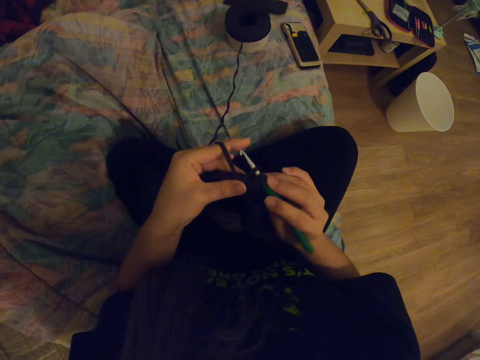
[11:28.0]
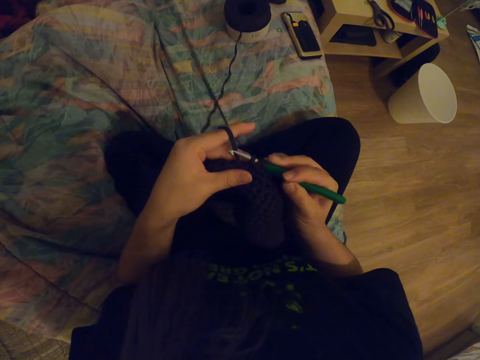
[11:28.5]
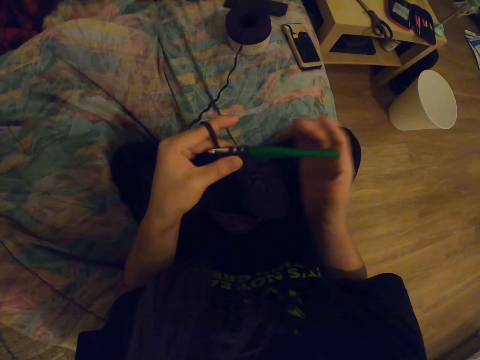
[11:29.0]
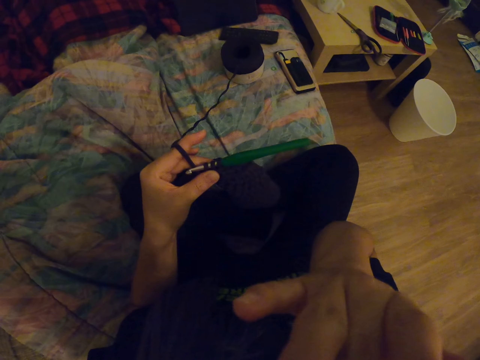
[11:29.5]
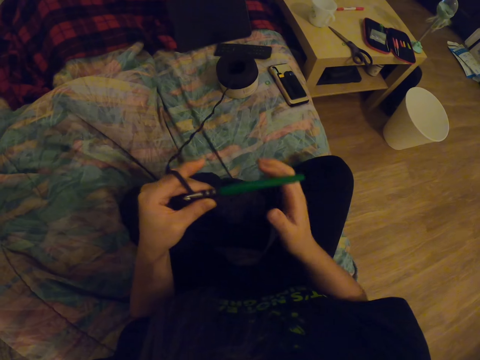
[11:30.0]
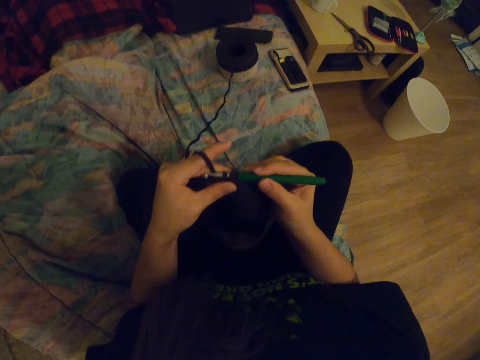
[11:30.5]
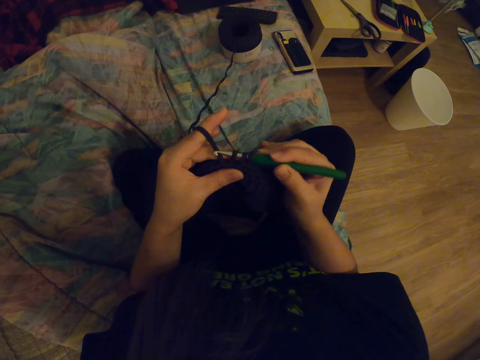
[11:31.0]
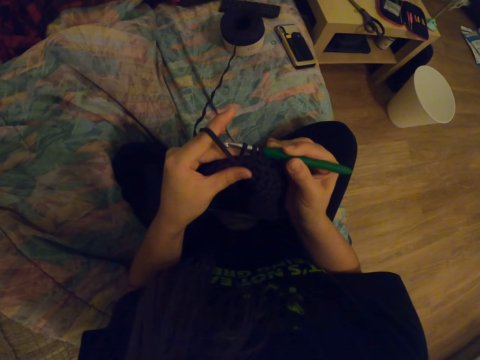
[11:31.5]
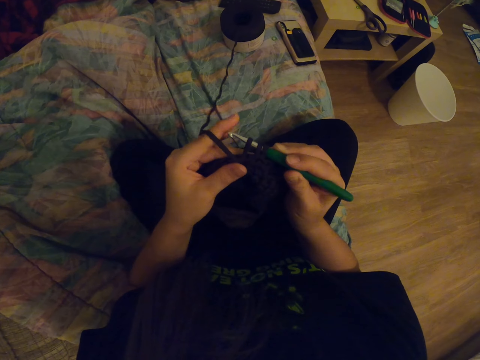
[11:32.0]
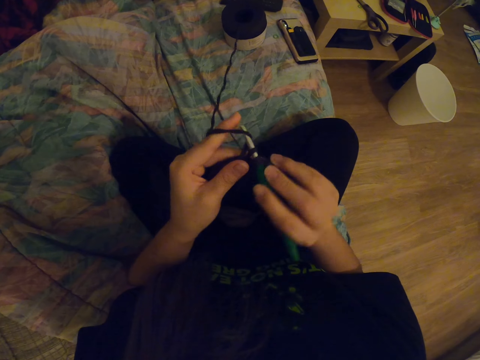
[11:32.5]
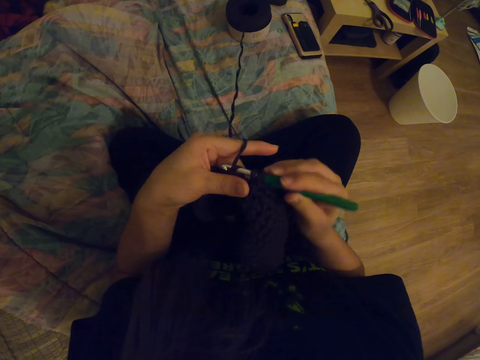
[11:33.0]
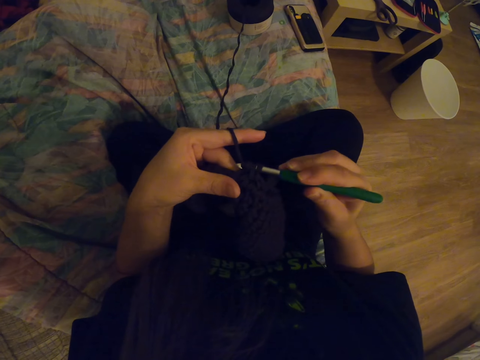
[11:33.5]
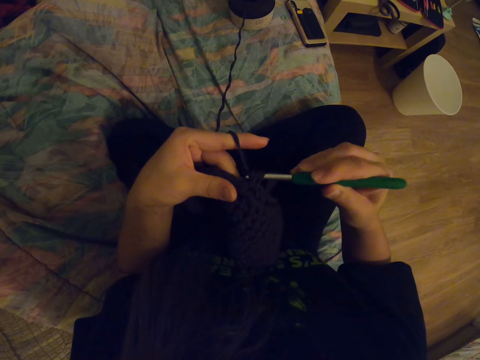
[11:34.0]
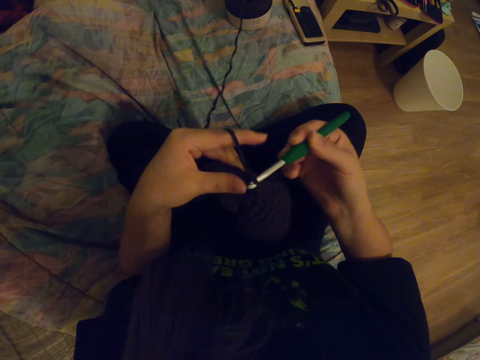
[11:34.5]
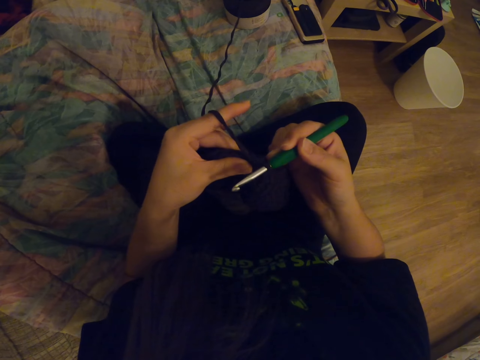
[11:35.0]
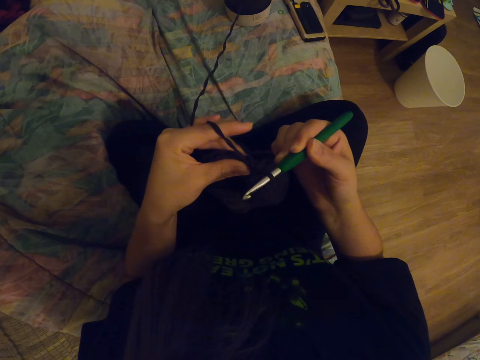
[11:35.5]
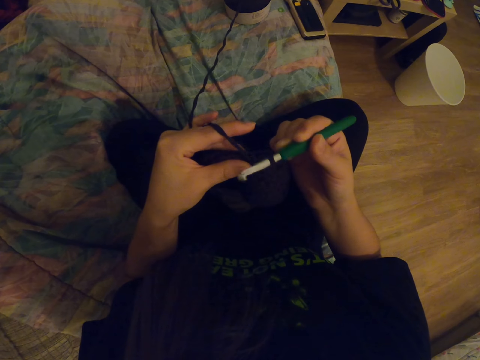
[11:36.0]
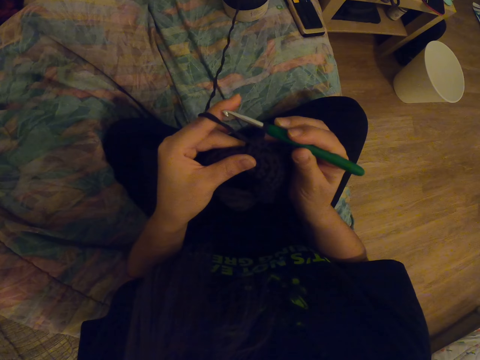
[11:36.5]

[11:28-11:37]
The camera wearer scratches his face. He touches his face with a hand. He knits a cloth with a knitting needle.

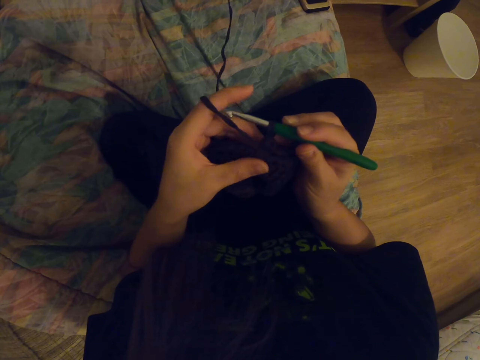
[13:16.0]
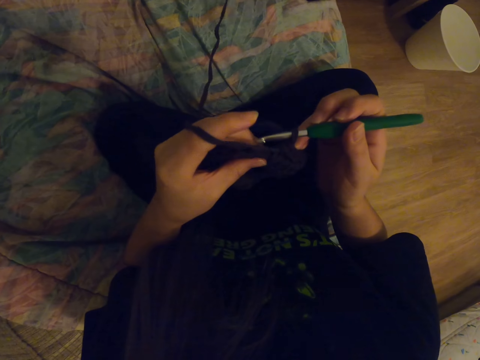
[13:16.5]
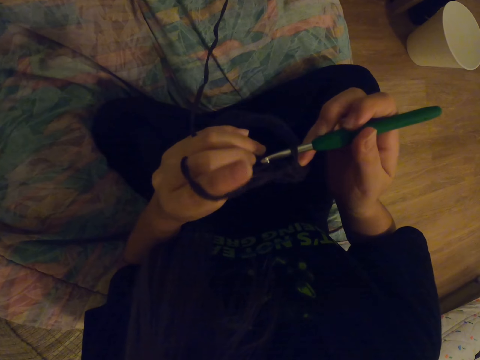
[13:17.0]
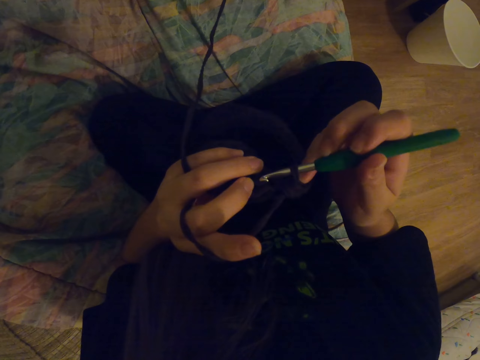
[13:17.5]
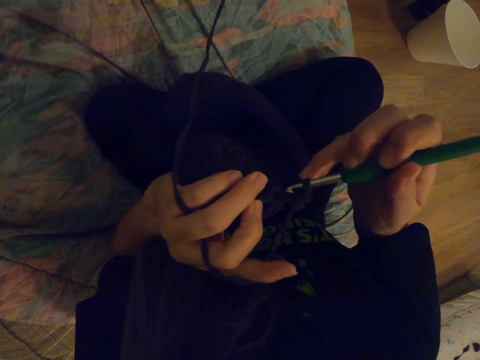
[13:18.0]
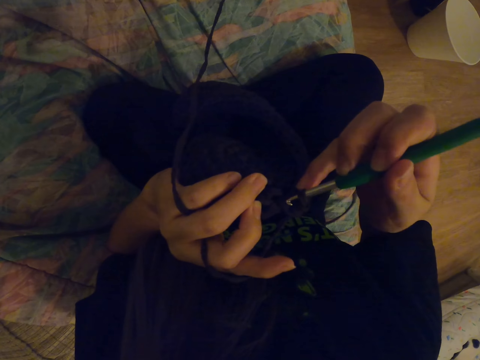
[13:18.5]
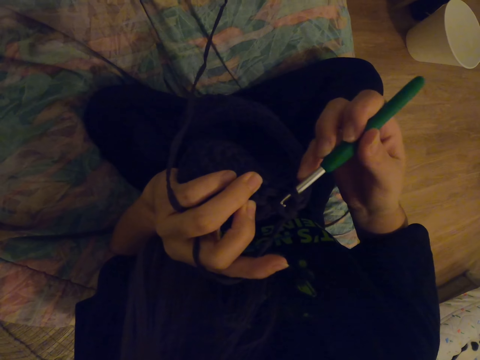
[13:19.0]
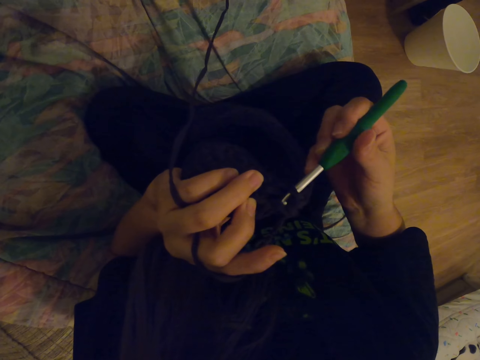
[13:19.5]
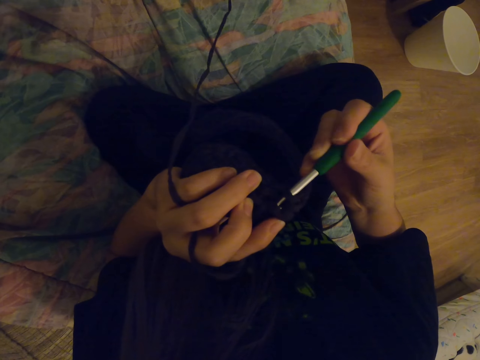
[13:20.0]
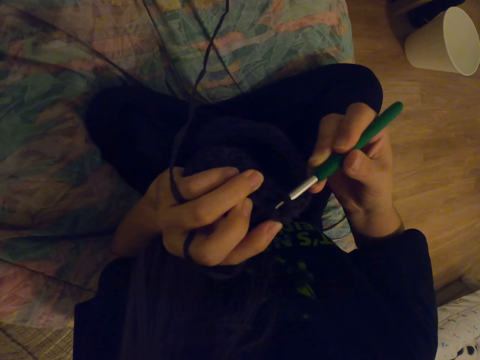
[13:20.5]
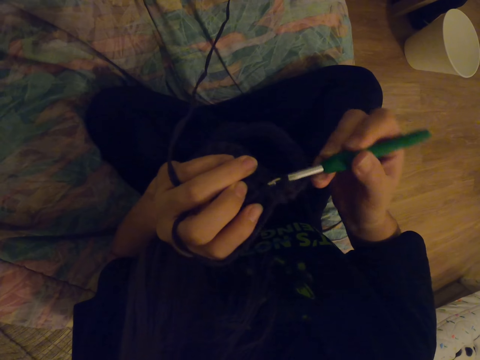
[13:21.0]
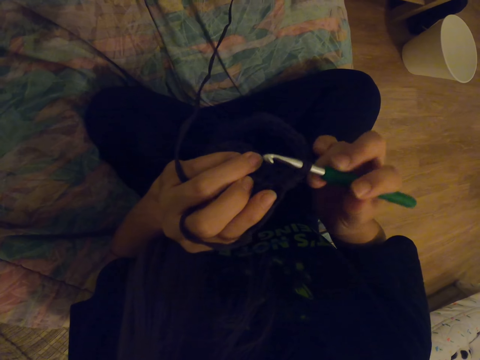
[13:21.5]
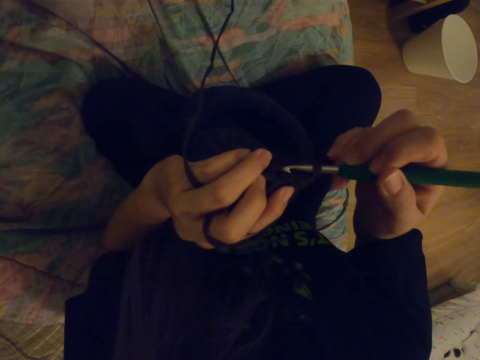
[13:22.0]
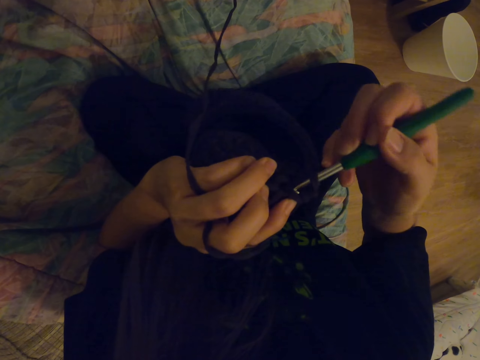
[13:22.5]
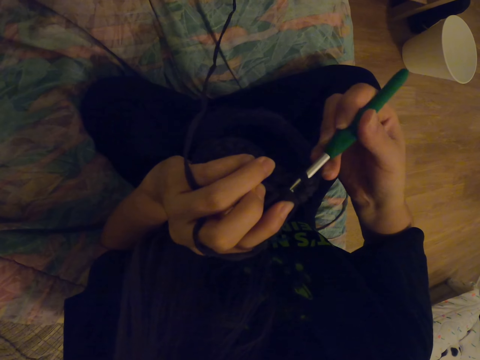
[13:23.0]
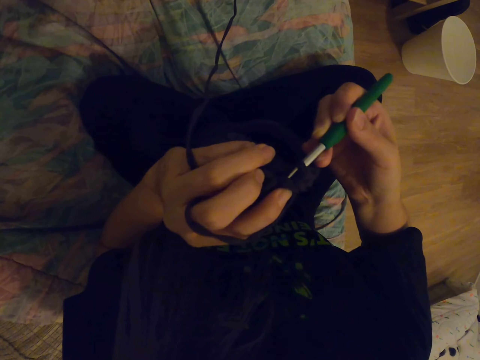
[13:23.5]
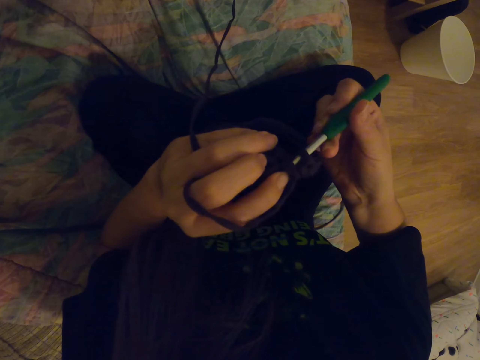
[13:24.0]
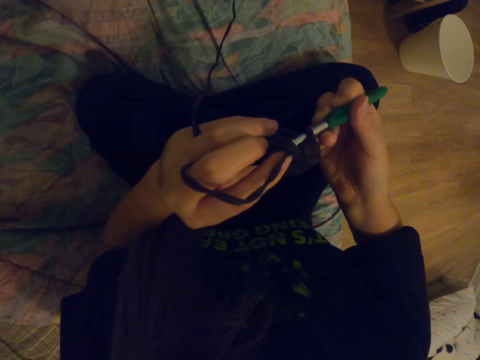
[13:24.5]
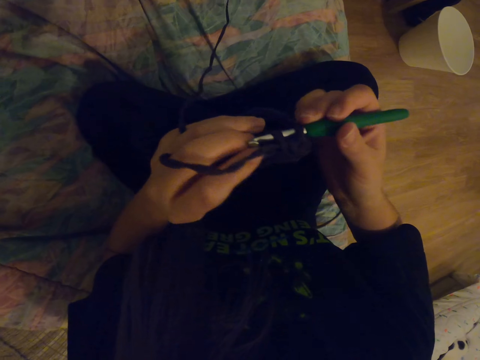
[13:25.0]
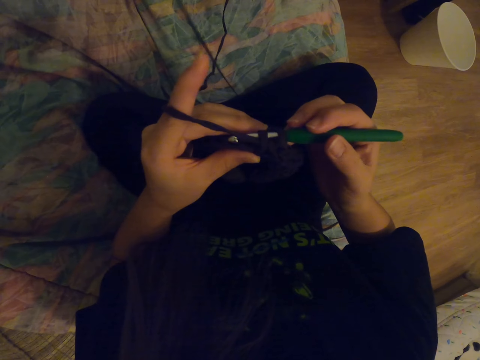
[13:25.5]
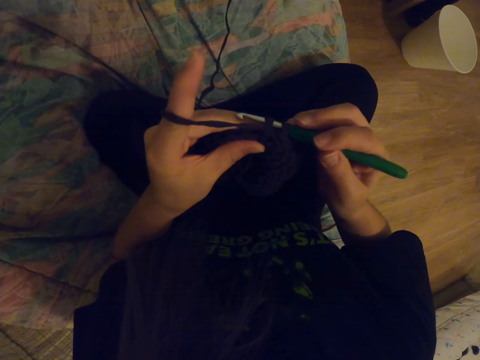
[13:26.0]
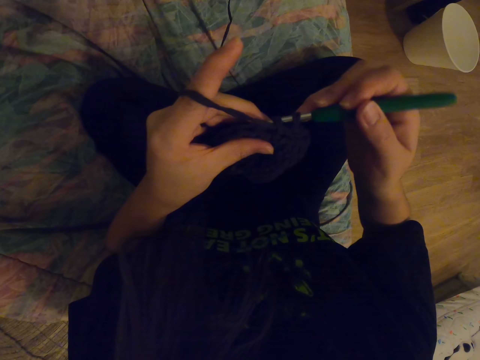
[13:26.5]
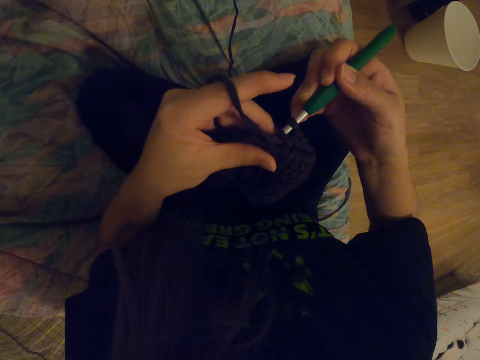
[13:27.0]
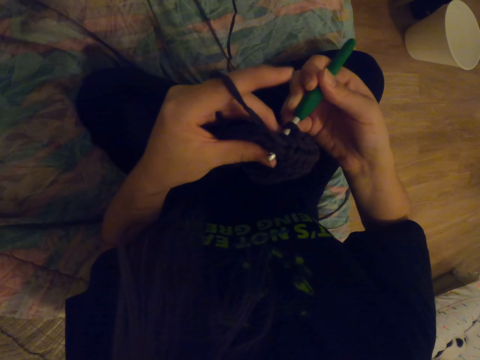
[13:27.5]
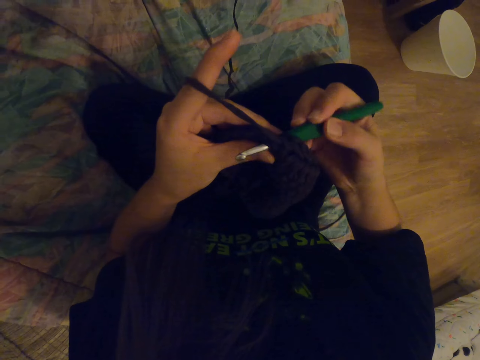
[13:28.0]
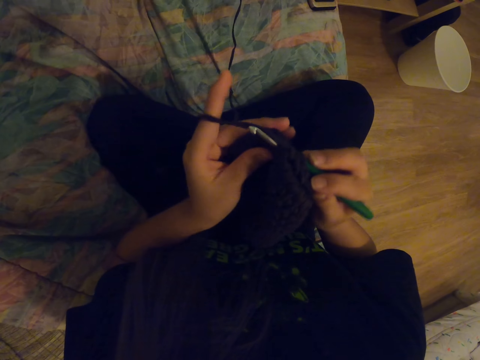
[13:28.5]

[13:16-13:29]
The camera wearer checks the garment. They knit the garment.
